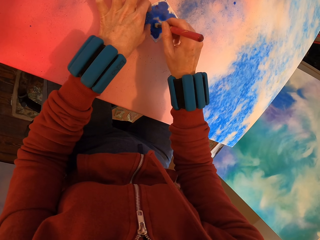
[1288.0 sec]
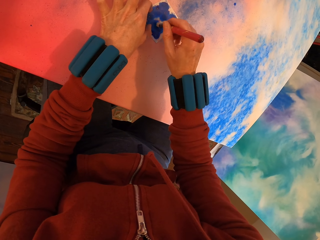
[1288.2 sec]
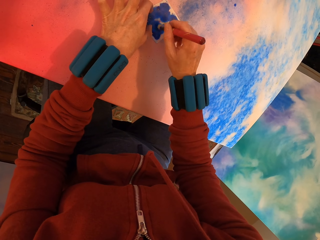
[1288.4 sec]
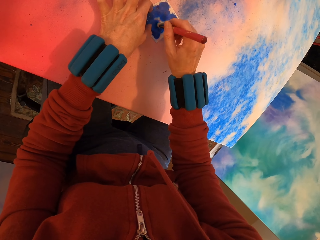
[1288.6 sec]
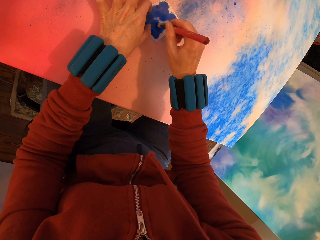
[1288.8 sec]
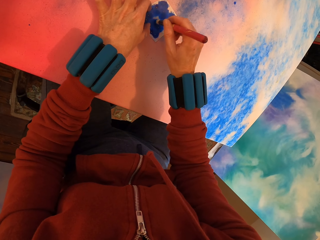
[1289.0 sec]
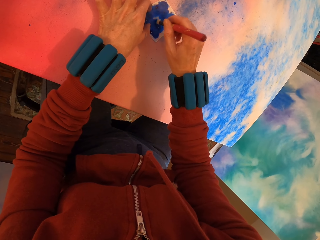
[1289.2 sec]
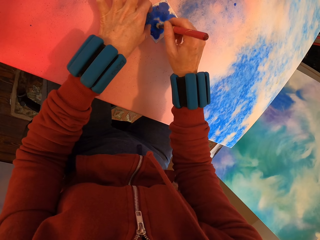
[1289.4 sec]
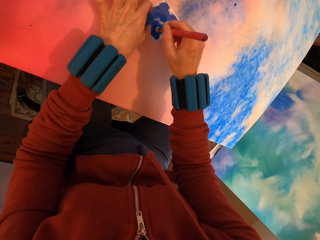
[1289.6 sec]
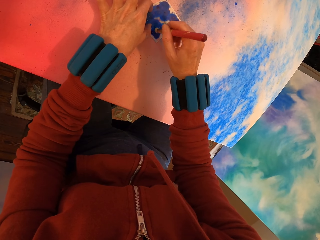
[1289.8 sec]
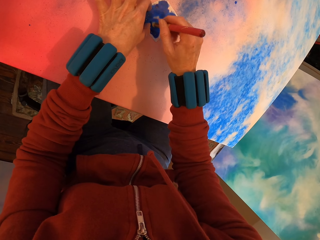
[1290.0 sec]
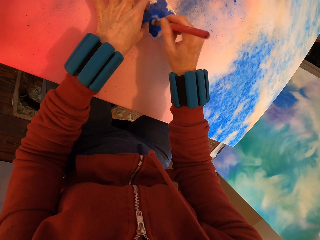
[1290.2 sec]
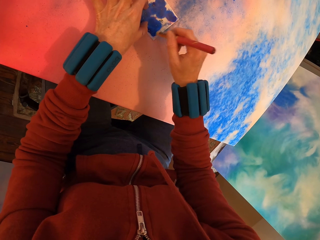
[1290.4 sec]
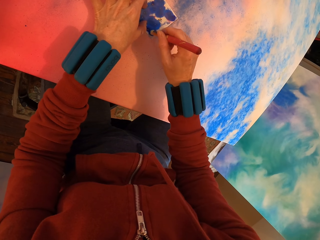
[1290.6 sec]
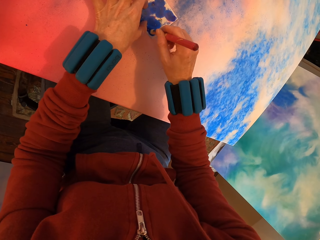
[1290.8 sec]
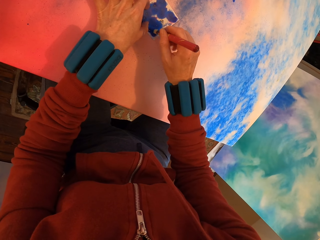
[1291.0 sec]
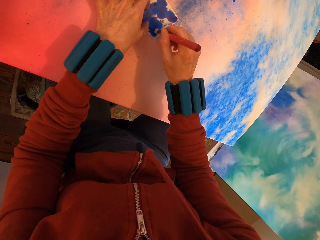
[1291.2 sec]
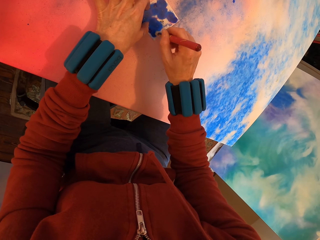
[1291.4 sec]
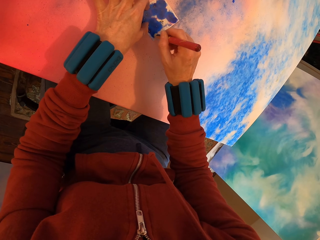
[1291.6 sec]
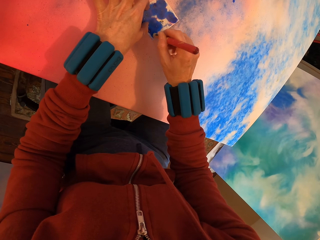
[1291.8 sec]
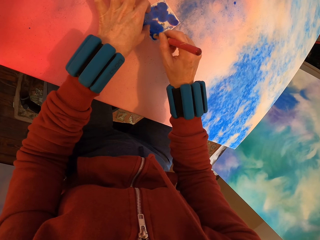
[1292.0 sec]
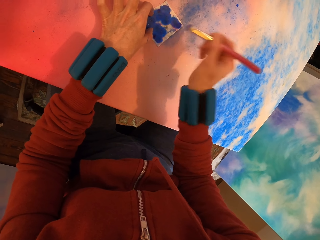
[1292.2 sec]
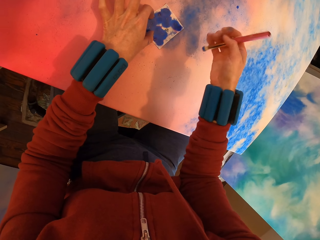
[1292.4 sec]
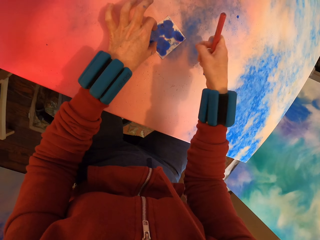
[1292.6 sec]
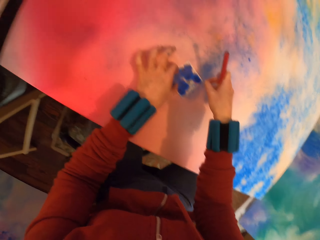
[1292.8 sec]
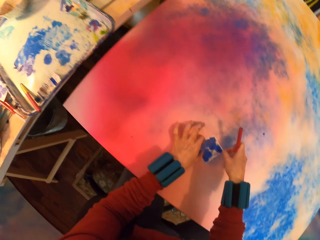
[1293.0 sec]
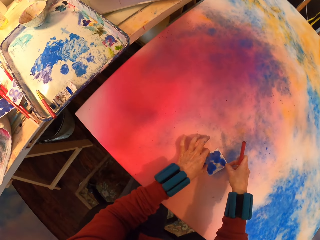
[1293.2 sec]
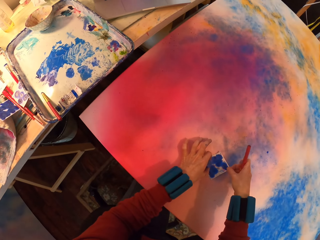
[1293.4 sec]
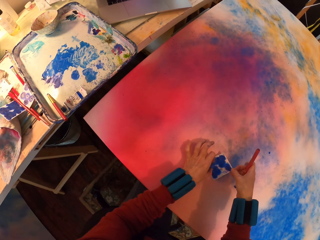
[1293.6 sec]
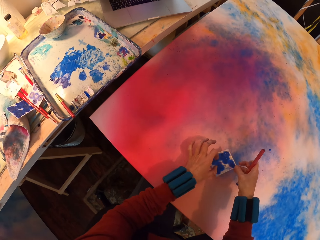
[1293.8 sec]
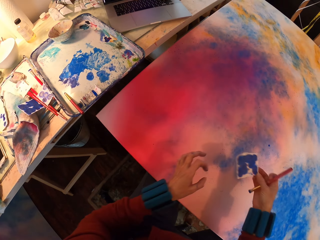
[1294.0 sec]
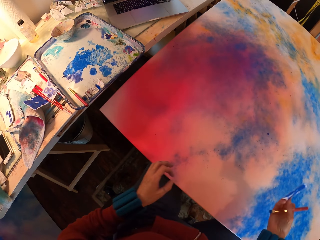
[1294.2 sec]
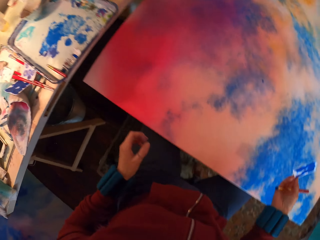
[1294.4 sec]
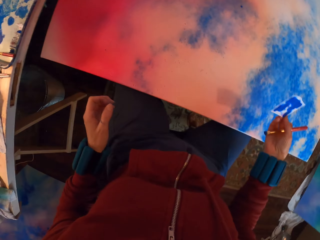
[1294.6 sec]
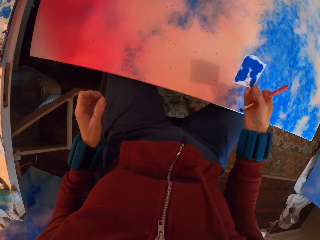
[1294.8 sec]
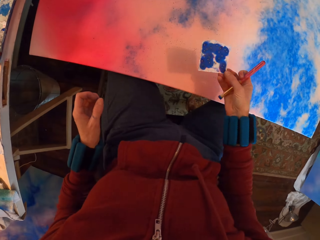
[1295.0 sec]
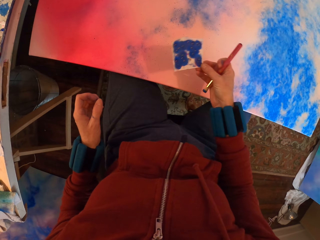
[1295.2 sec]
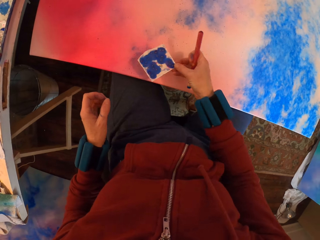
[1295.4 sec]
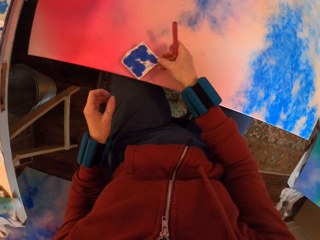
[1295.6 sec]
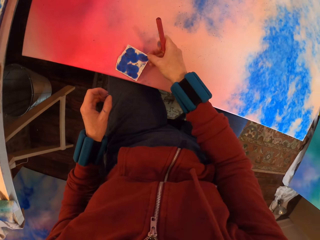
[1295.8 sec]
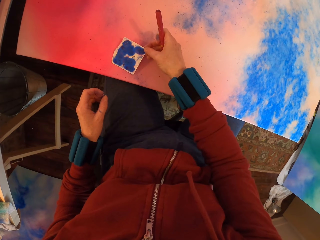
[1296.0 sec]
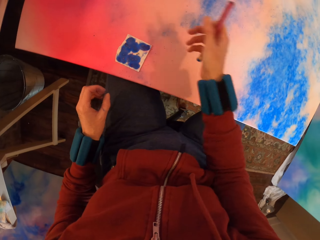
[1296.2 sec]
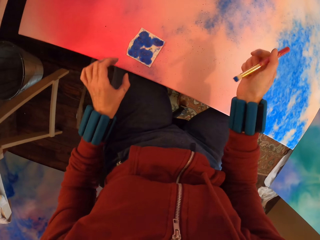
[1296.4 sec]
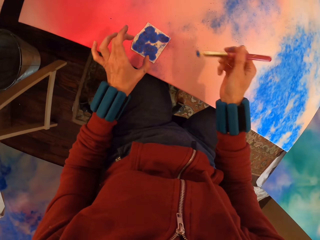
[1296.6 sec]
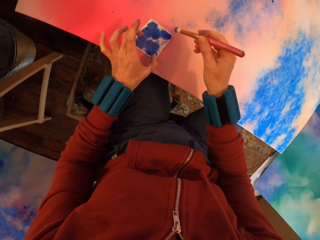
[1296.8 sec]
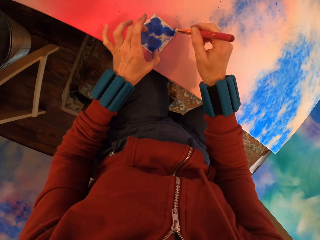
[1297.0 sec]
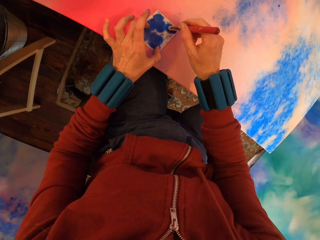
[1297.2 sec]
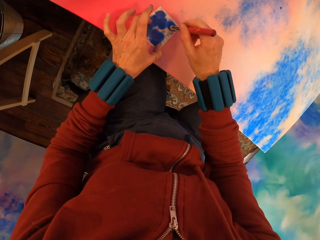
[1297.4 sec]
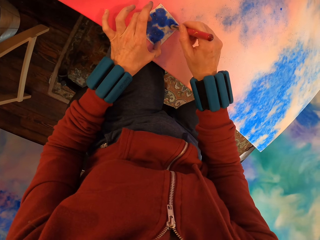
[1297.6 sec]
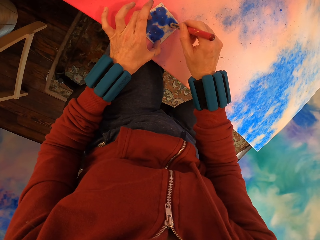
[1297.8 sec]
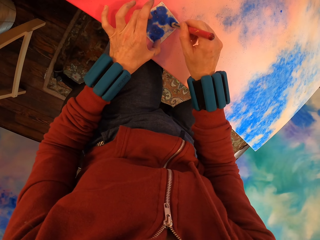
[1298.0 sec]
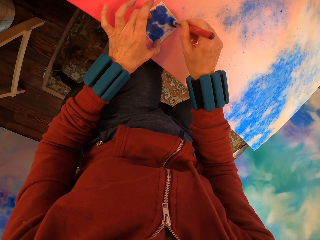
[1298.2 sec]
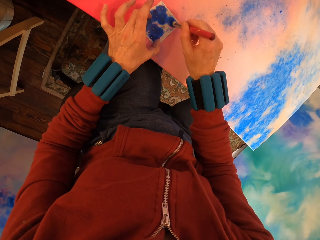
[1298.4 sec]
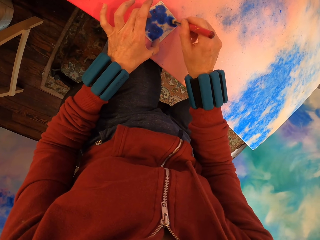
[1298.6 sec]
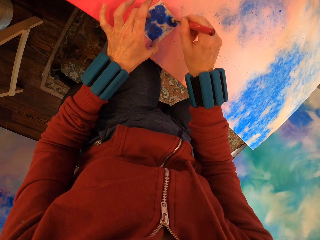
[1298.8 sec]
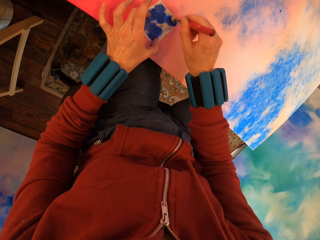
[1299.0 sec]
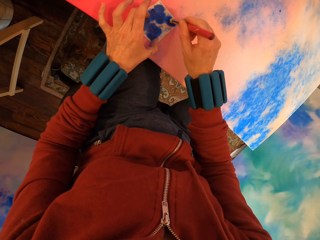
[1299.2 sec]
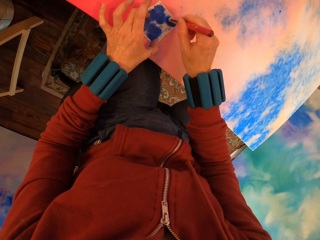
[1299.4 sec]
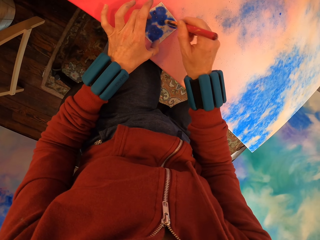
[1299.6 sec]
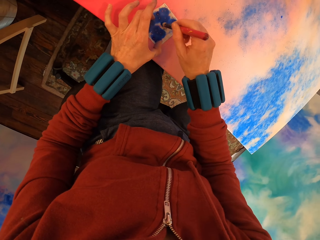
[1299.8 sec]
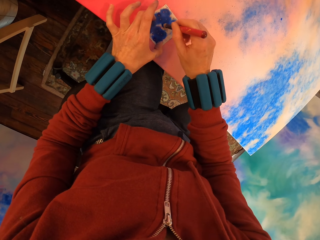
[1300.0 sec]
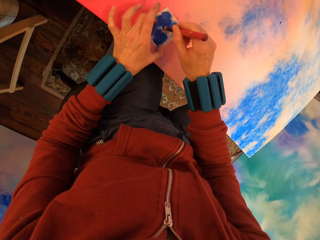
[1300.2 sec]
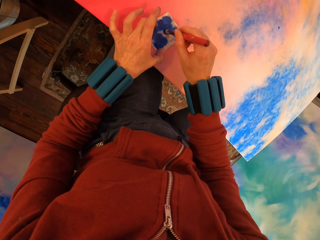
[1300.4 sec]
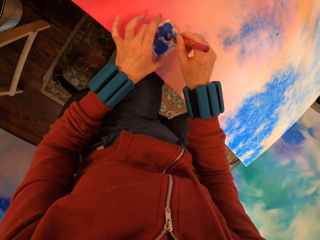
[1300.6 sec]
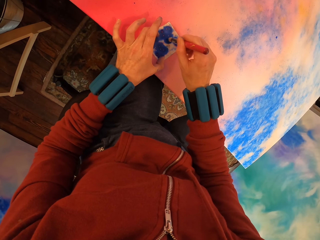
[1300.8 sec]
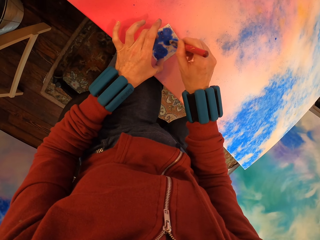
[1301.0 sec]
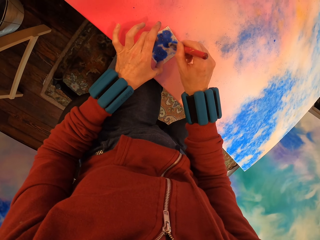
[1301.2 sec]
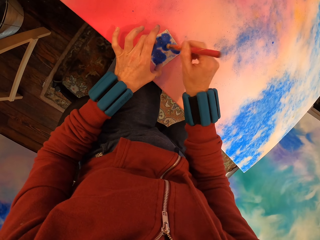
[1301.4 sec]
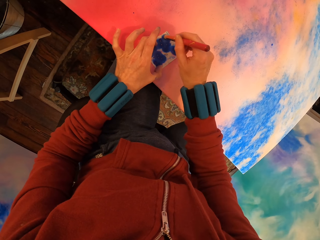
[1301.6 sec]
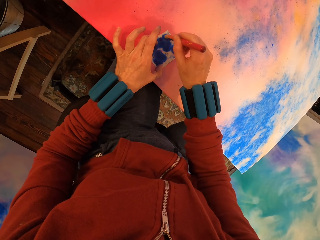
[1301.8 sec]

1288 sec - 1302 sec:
The camera wearer looks around. They place the paper on the canvas. They paint the paper on the canvas.

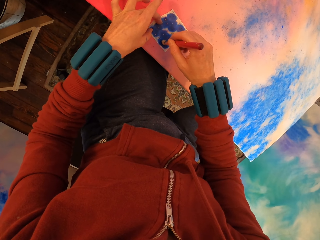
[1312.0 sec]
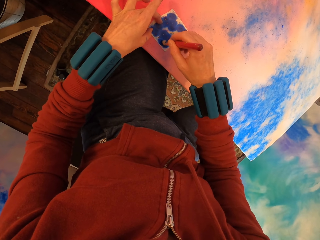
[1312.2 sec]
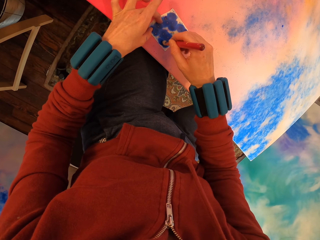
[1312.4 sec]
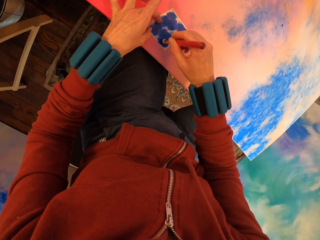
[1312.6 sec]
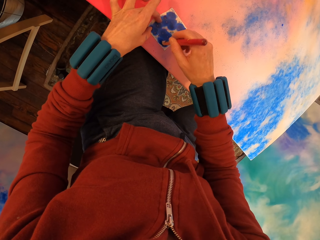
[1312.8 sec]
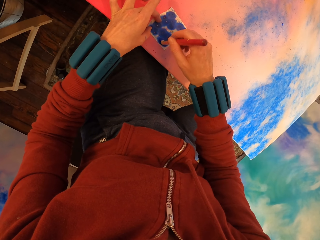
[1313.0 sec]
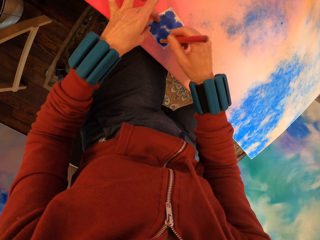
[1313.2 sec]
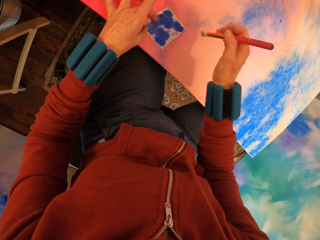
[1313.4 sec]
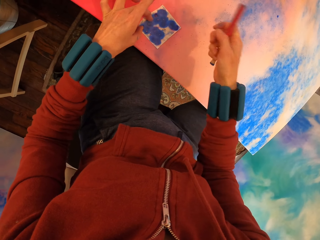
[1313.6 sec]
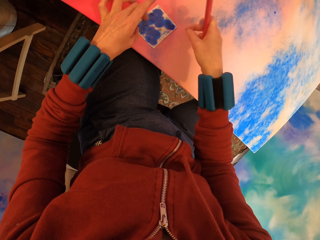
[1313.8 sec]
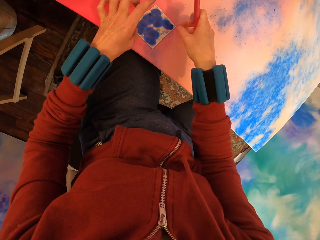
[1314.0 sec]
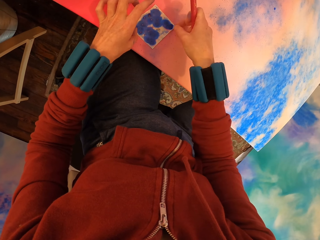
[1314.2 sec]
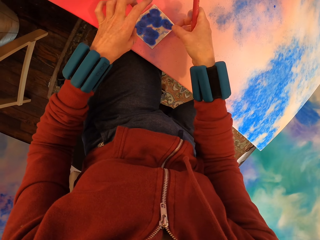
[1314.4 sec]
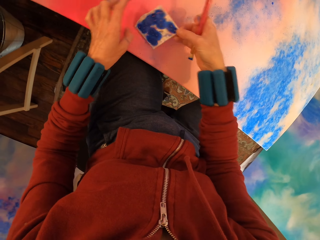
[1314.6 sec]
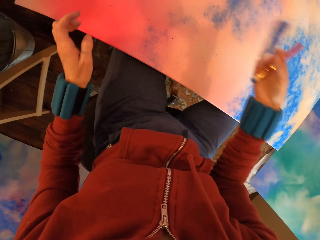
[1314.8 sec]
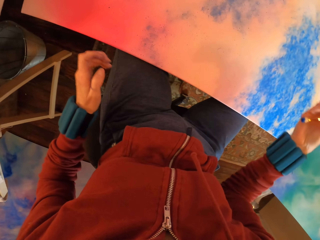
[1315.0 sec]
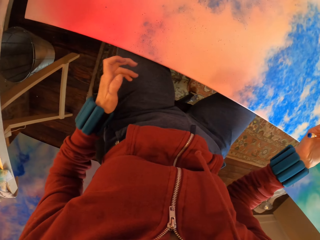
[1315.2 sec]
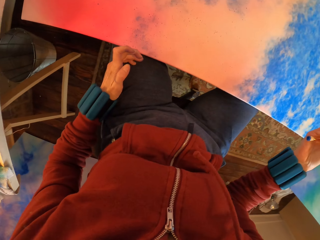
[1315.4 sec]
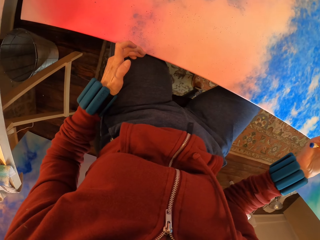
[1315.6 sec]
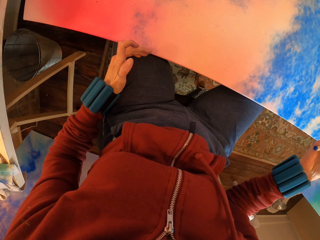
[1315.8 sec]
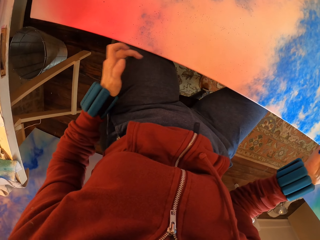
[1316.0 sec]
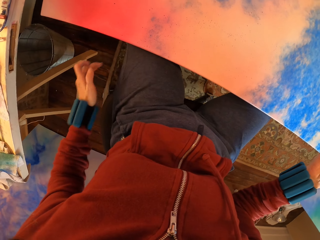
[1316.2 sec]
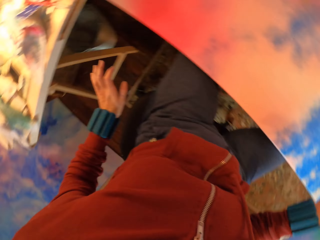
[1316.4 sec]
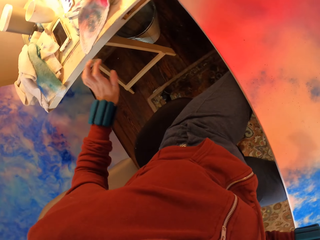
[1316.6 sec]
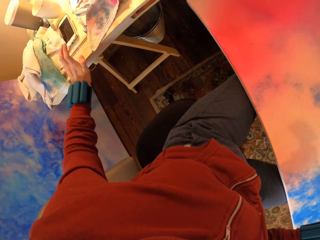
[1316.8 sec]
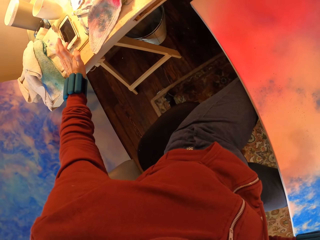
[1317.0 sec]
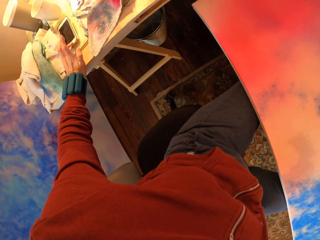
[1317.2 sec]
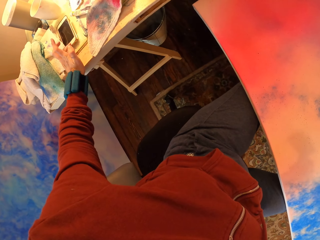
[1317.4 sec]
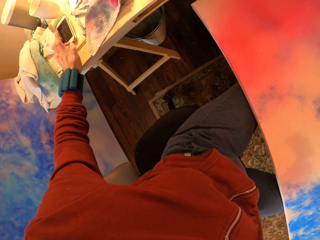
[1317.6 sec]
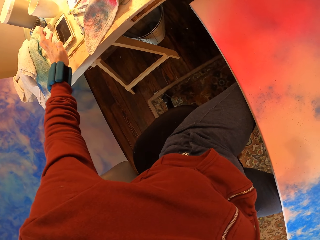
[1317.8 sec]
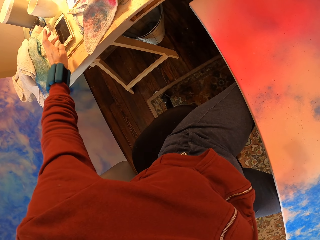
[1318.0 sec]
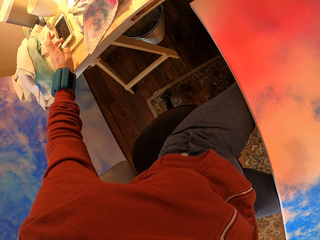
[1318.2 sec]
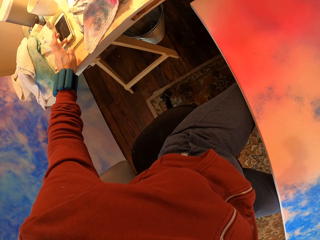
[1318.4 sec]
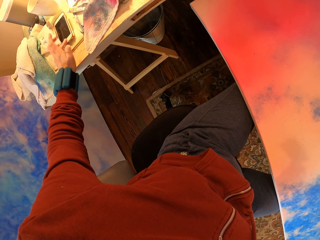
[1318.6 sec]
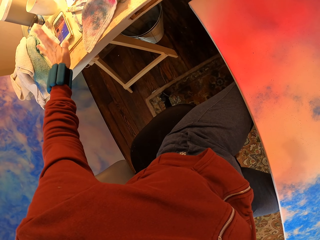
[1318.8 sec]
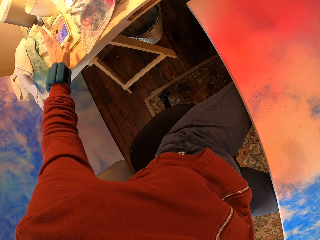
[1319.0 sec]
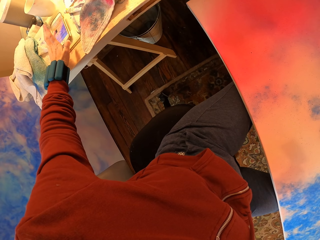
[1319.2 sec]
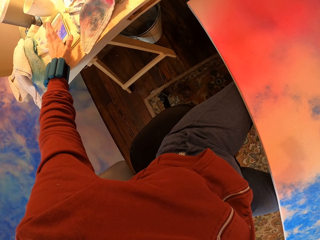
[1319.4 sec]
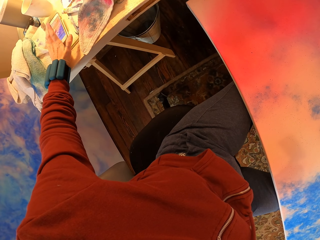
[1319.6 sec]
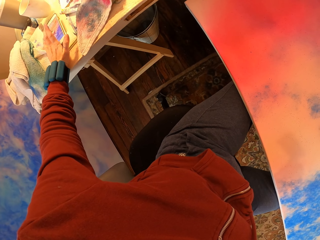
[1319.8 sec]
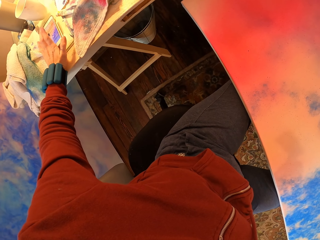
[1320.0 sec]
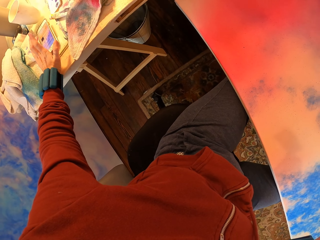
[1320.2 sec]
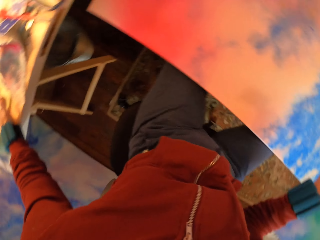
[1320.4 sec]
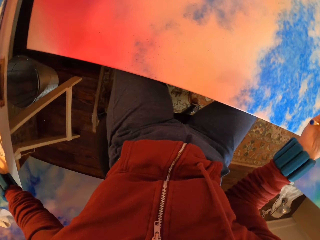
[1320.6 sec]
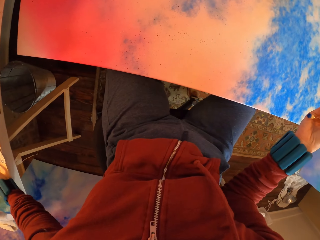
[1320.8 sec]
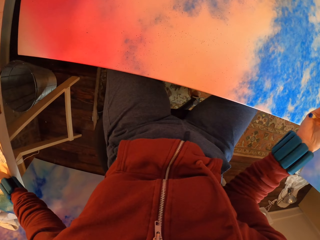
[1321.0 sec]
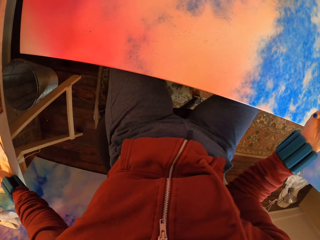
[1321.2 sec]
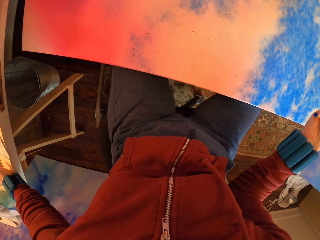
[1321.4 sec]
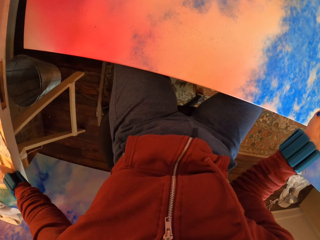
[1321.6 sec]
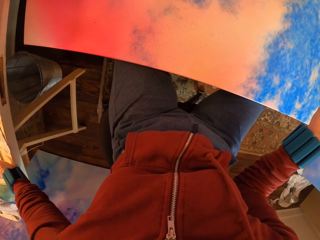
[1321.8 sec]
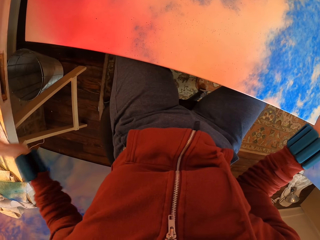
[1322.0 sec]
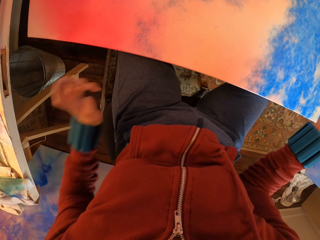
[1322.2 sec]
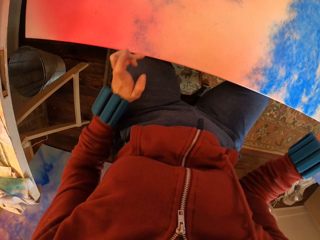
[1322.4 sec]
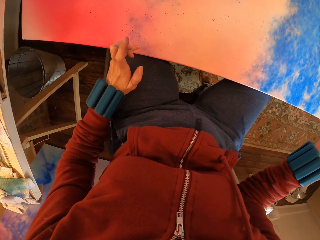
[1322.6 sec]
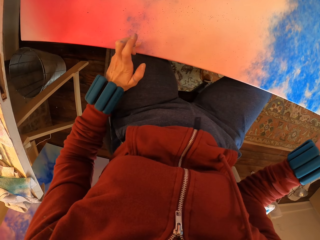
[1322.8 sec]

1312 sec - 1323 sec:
The camera wearer removes the paper from the canvas. They look at the painting. They check the phone. They touch their phone.
